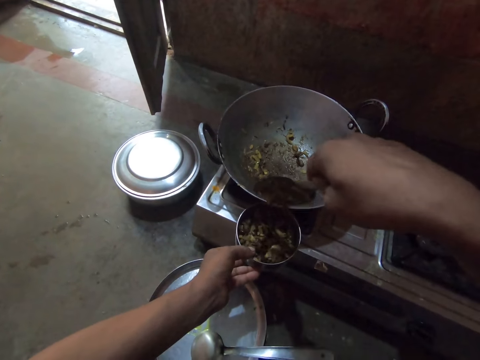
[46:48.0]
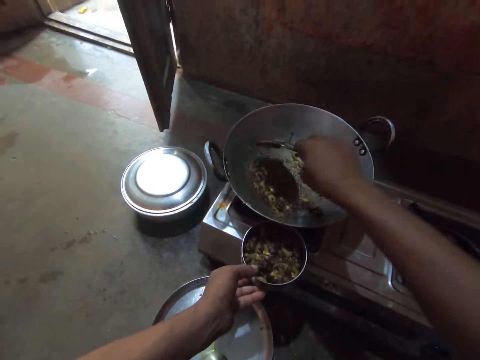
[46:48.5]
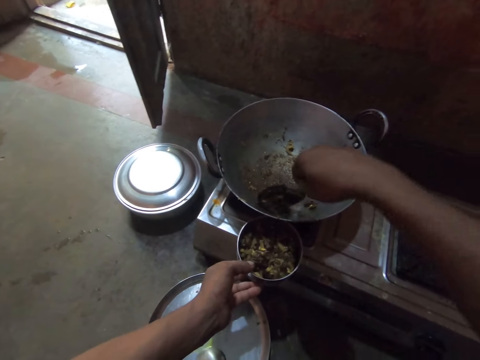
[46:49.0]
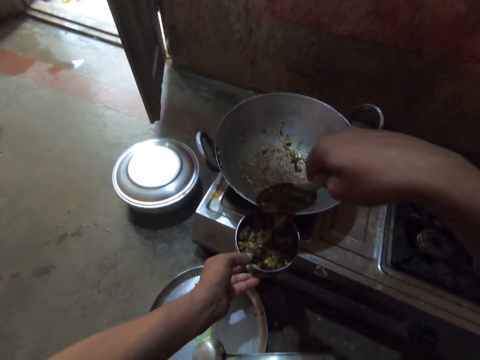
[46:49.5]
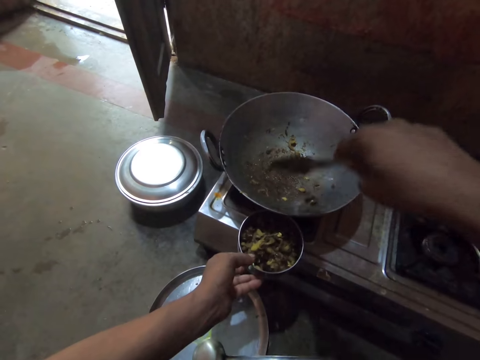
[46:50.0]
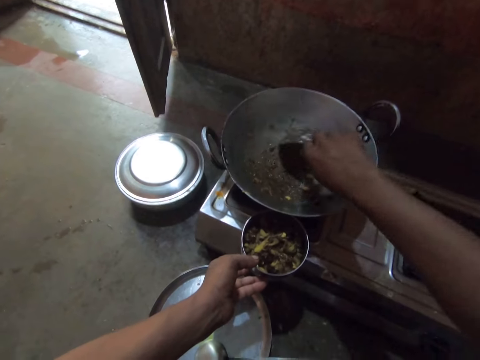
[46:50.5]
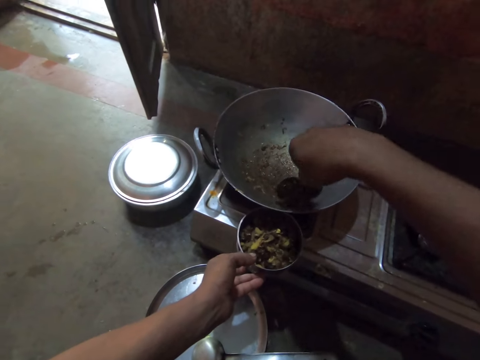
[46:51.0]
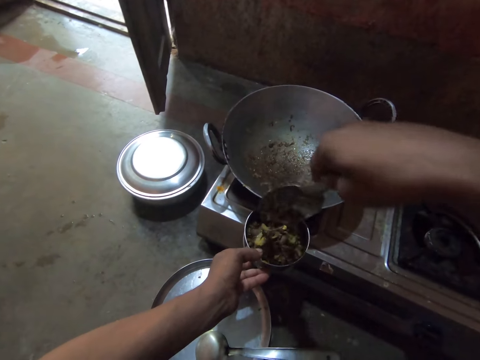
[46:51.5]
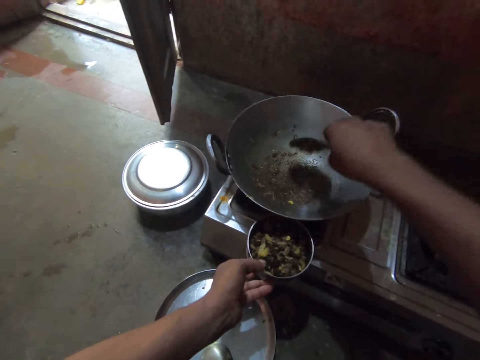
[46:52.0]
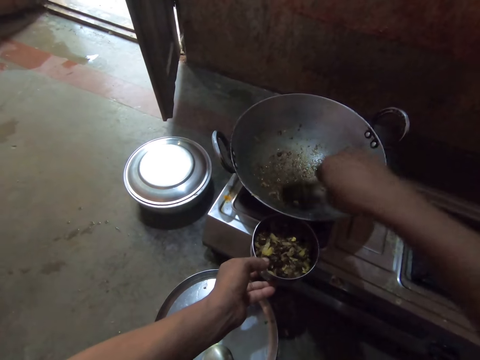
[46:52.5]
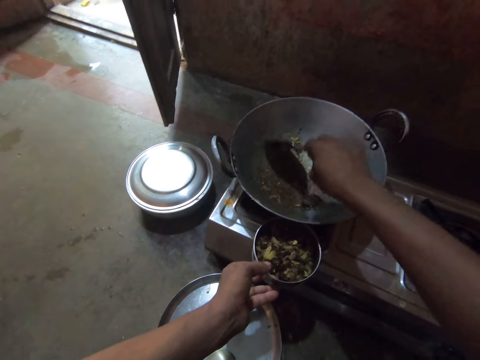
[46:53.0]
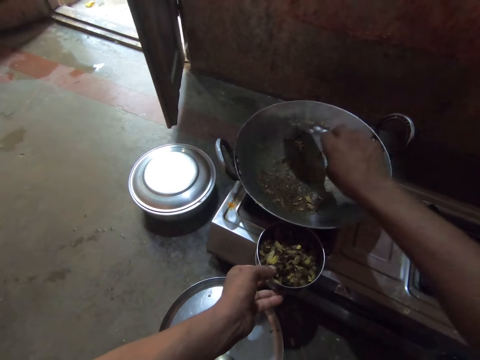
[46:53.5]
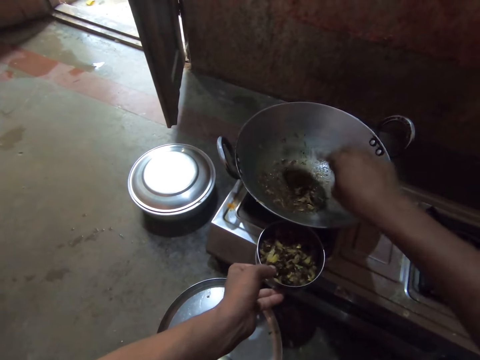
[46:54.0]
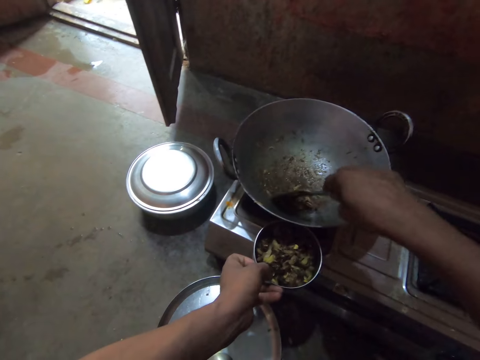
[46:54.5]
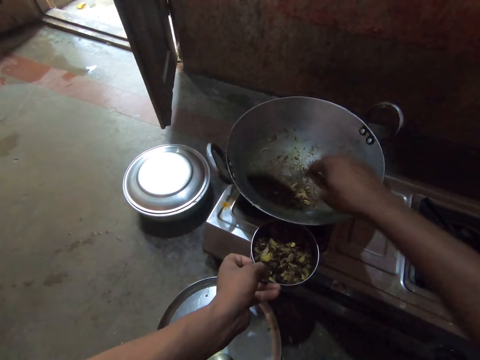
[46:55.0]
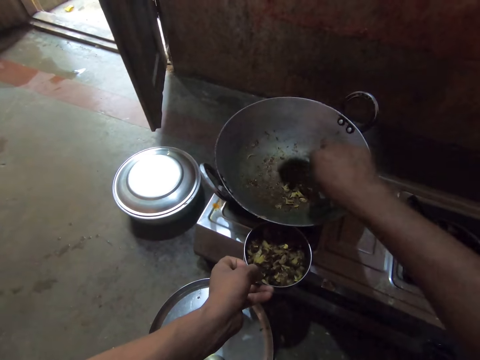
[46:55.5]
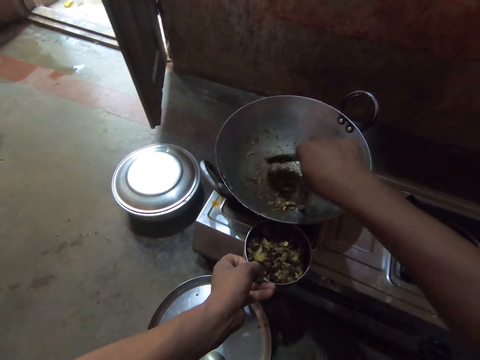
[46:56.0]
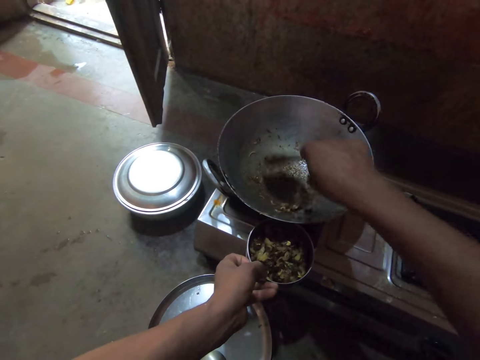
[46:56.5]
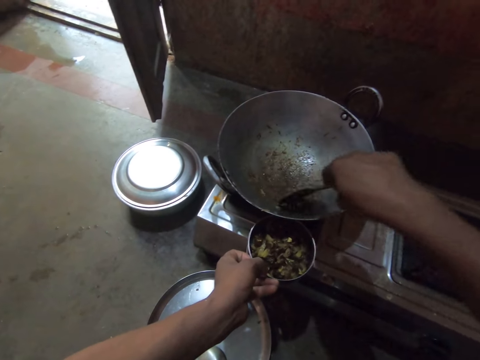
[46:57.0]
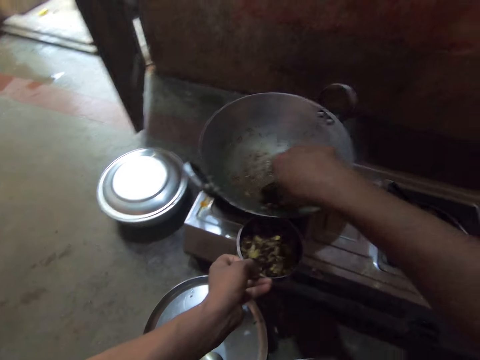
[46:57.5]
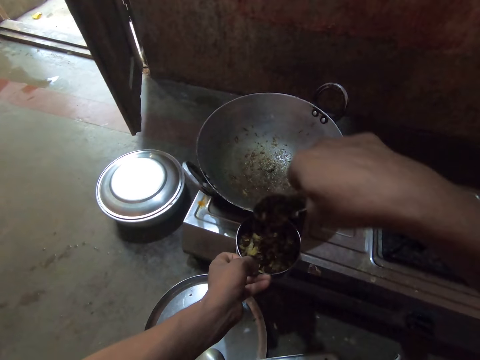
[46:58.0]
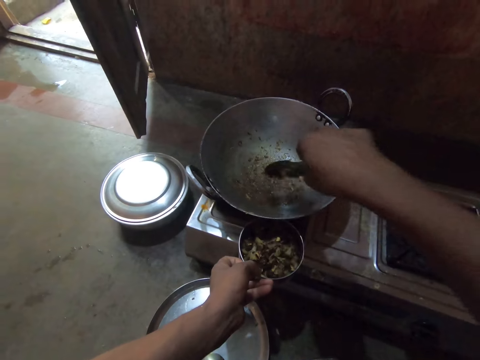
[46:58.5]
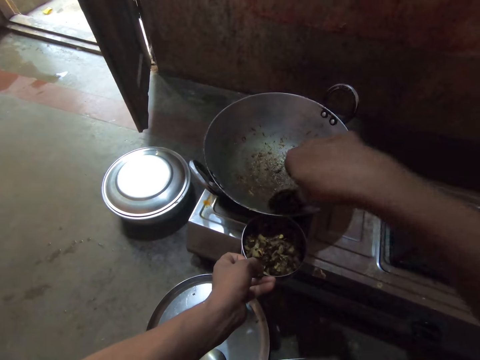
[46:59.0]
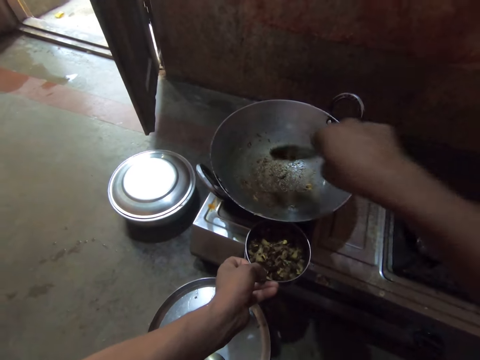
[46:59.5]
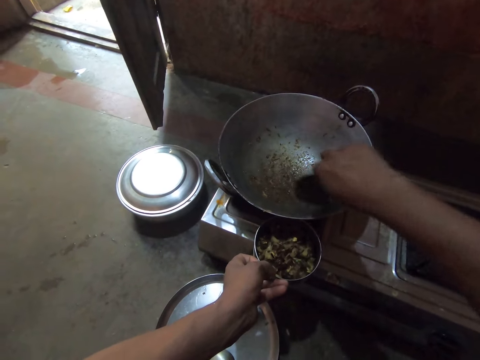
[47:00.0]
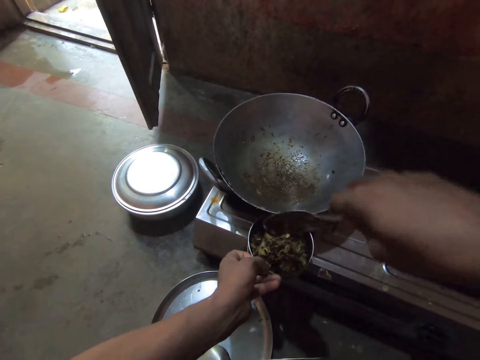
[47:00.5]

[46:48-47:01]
The camera wearer scrapes the deep frying pan with the spoon. They scoop the remaining vegetables. They serve the salad into the bowl with the spoon and pull the vegetables into the steel bowl.

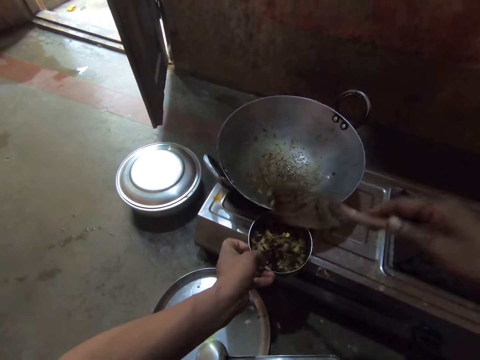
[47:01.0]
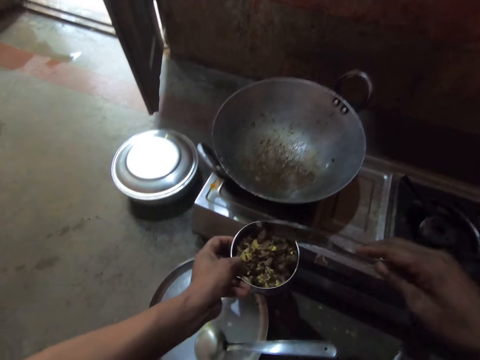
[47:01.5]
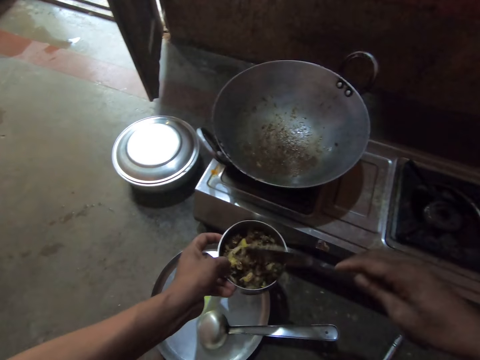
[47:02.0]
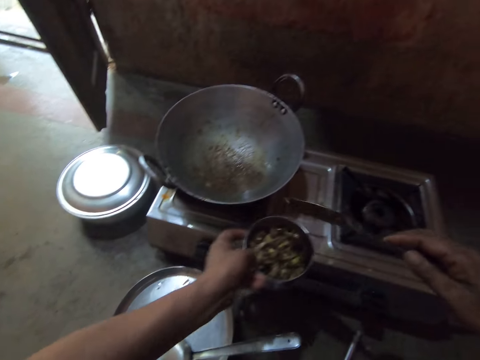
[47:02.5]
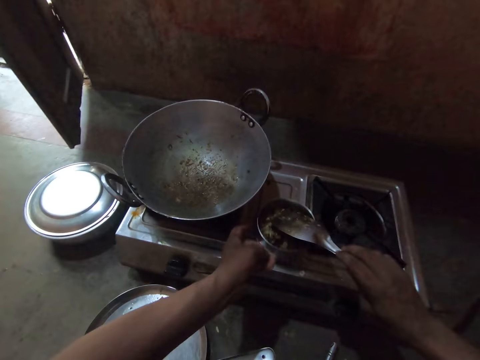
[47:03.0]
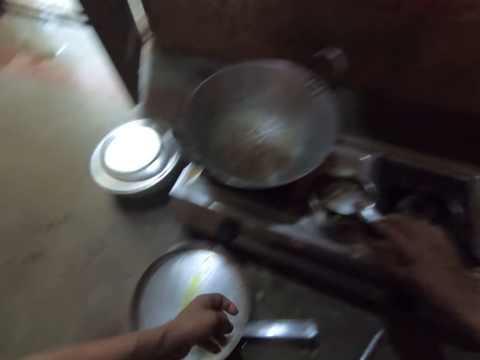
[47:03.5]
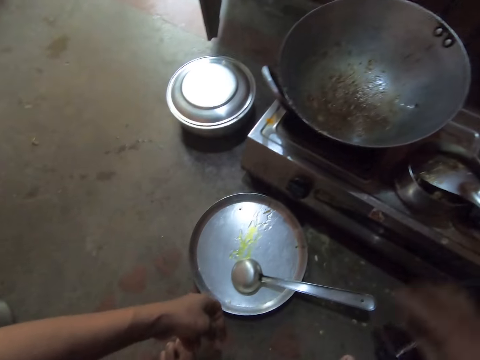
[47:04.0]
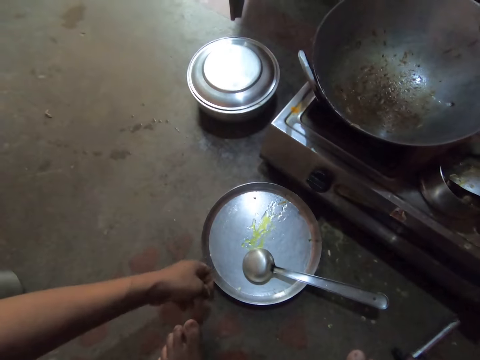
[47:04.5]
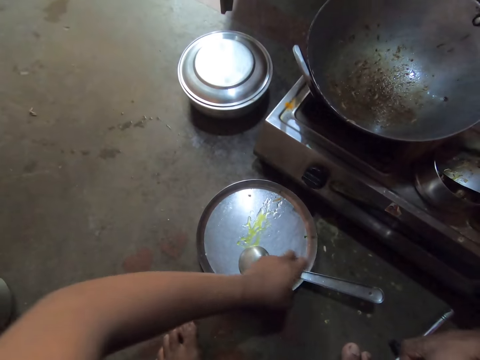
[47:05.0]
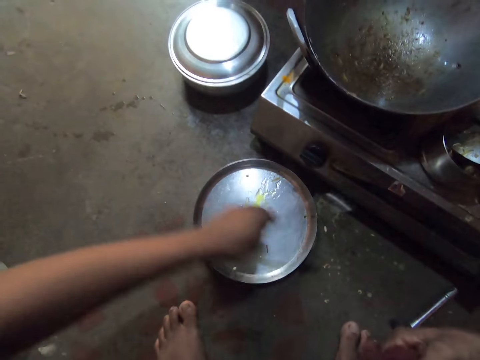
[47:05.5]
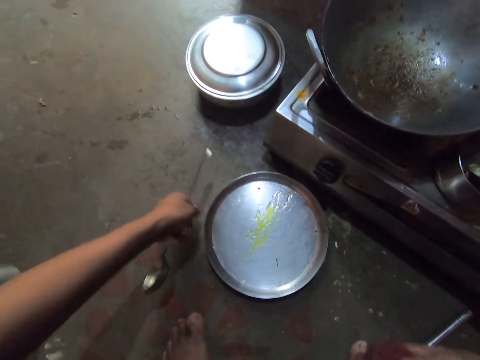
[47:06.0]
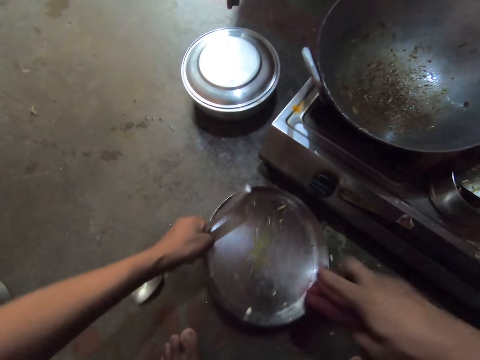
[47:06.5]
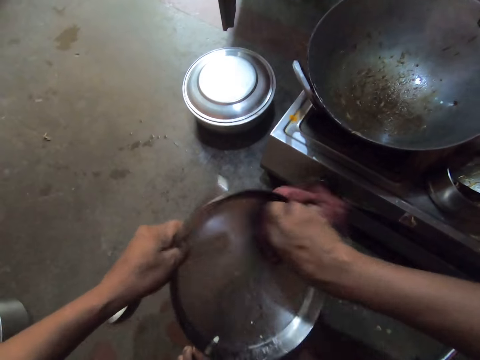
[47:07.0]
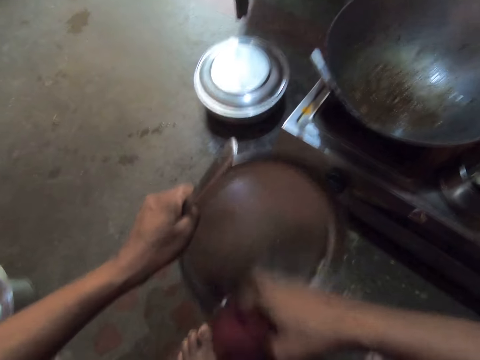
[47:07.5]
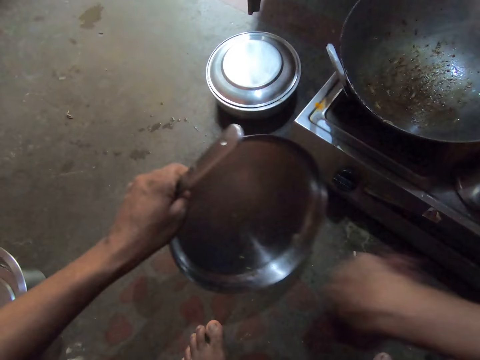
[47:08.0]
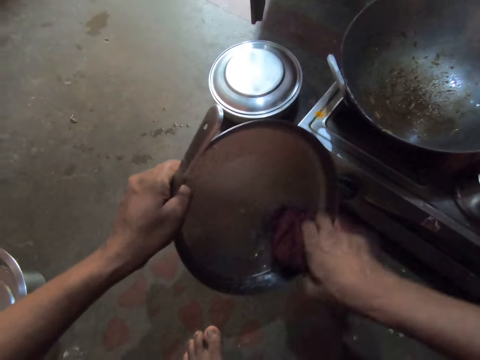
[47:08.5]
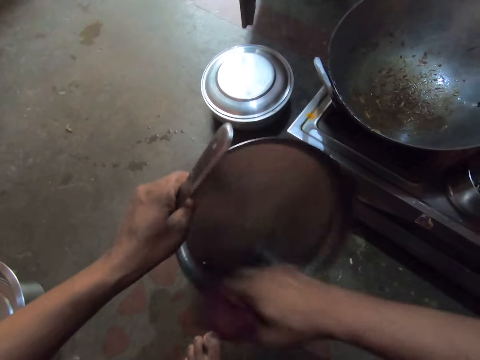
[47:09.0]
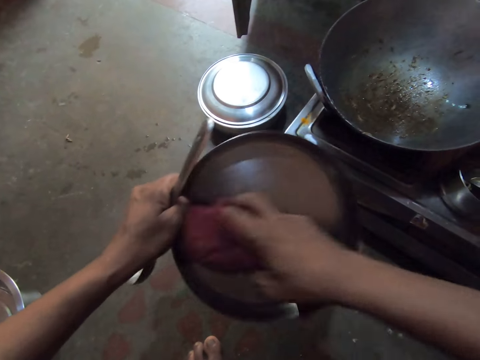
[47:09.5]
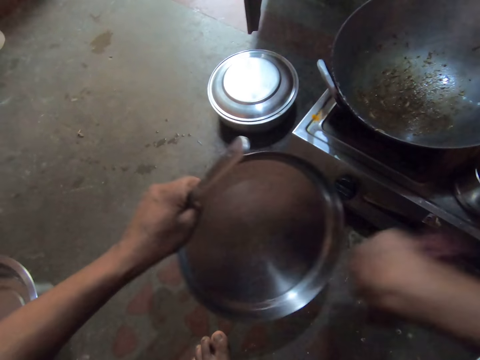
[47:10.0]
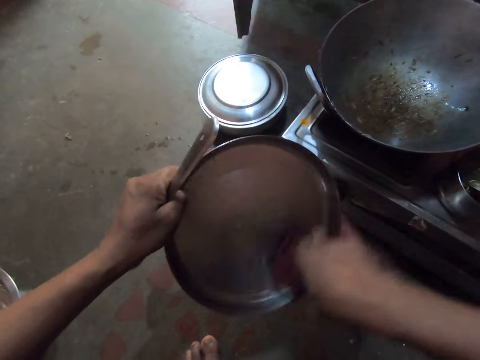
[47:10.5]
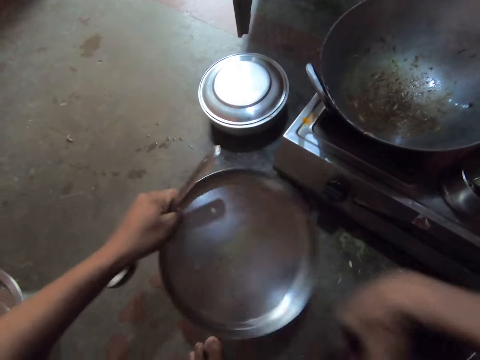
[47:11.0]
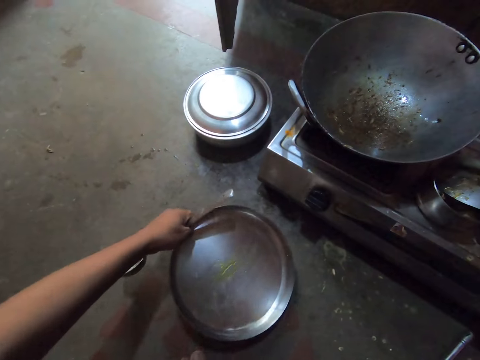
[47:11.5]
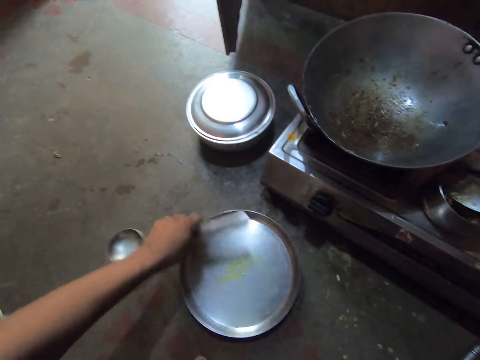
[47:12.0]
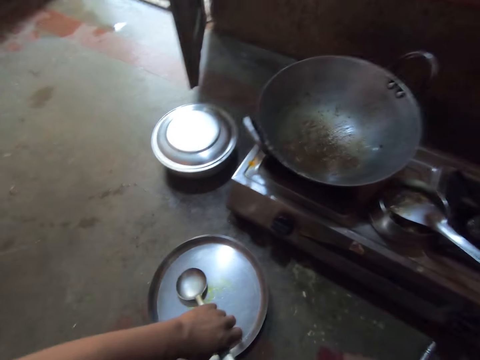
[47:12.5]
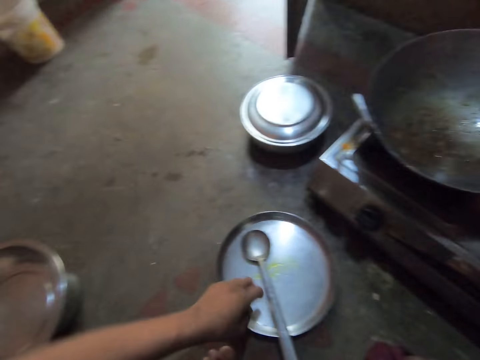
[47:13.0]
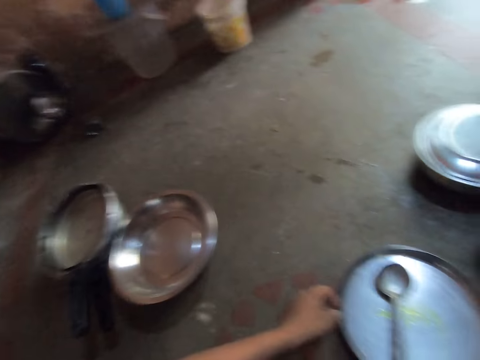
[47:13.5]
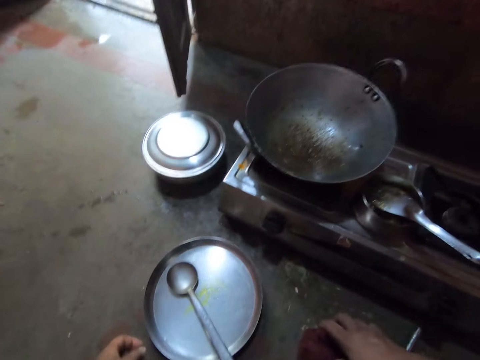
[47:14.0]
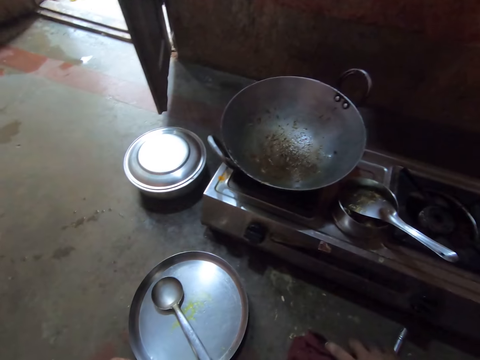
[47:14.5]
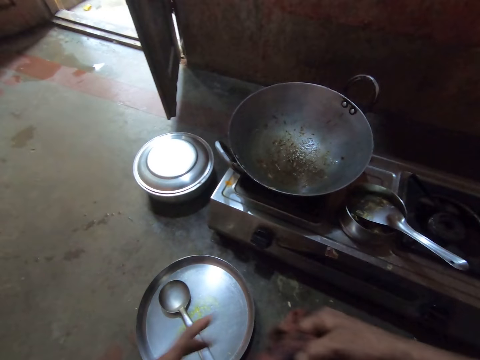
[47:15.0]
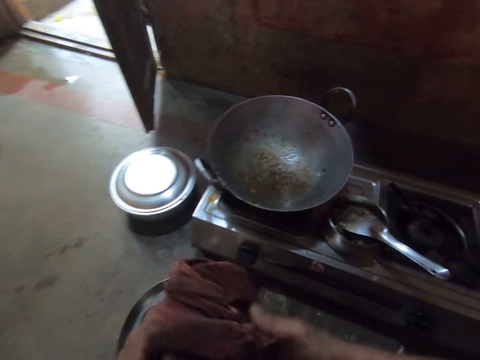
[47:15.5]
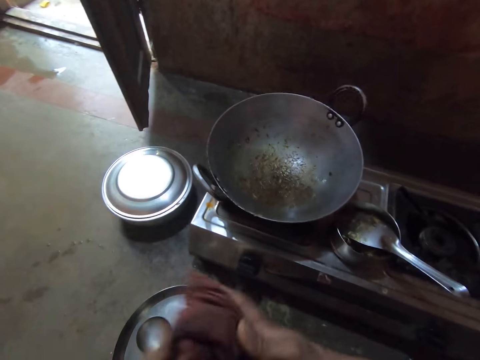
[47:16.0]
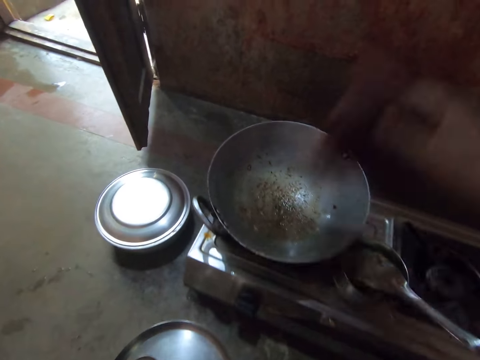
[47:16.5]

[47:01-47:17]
The camera wearer places the steel bowl on the cooker stove. He places the steel flat cooking spoon in the steel bowl. He picks up the serving spoon and picks up the round tray. He wipes the round tray with the cloth. He places the round tray on the floor. He places the serving spoon in the round tray. He presses on the cloth with his hands.
